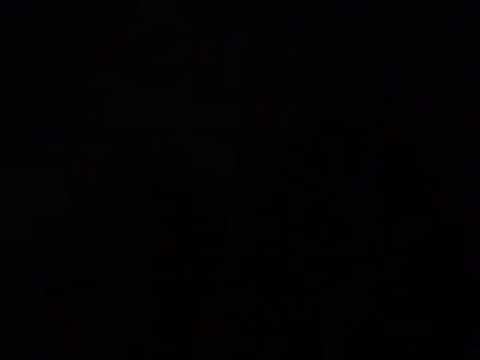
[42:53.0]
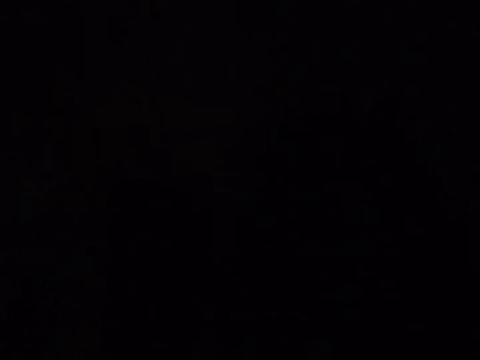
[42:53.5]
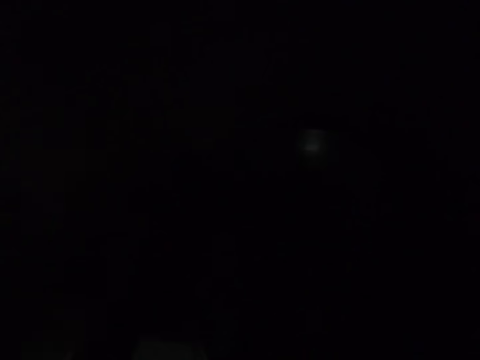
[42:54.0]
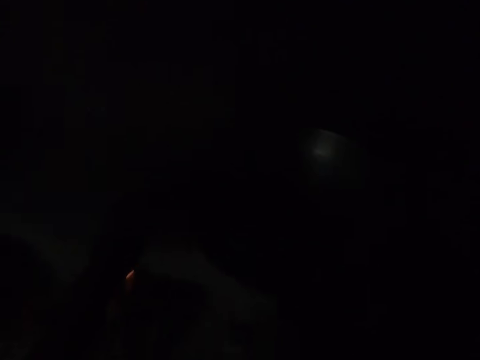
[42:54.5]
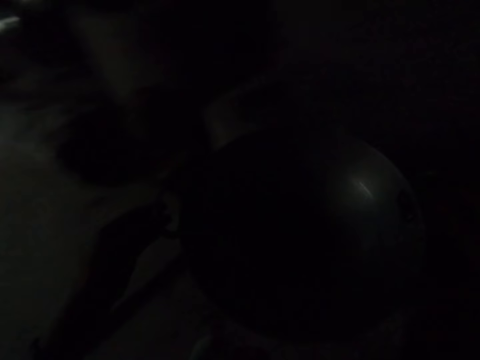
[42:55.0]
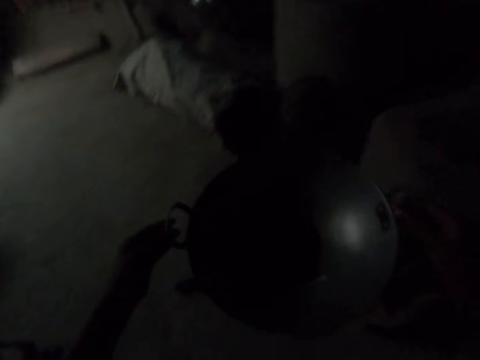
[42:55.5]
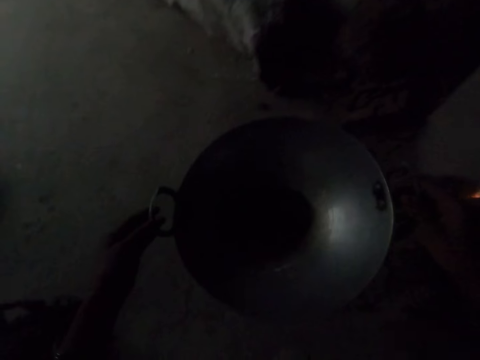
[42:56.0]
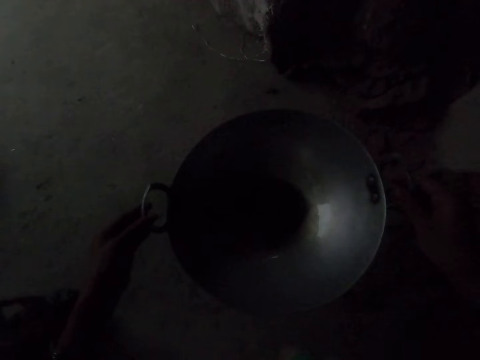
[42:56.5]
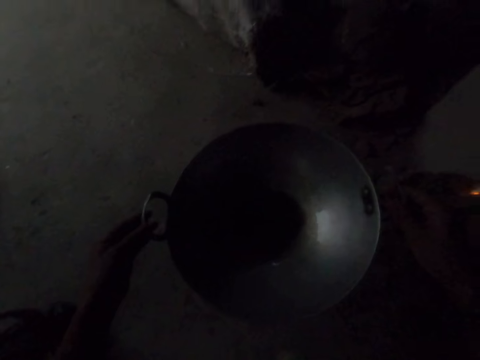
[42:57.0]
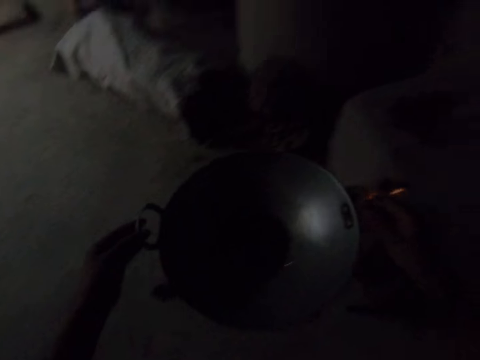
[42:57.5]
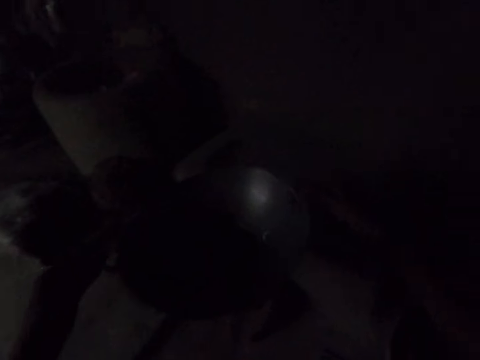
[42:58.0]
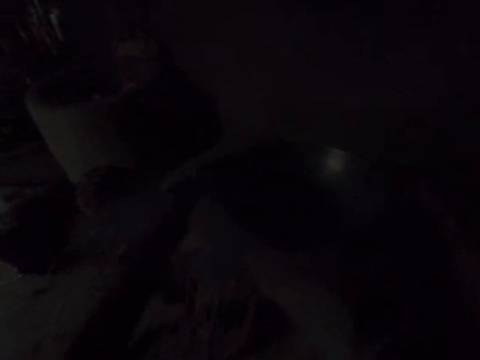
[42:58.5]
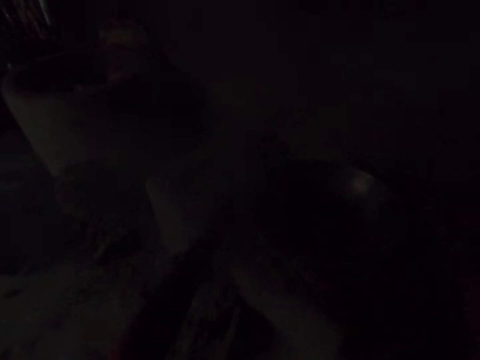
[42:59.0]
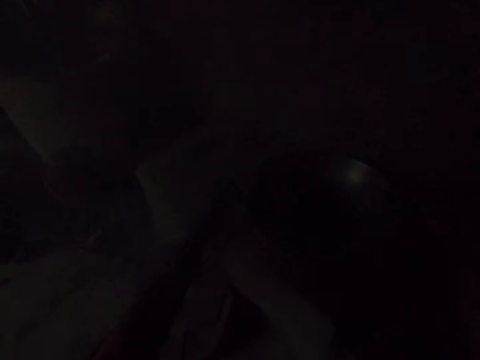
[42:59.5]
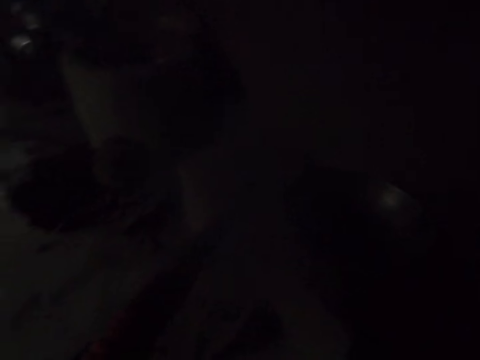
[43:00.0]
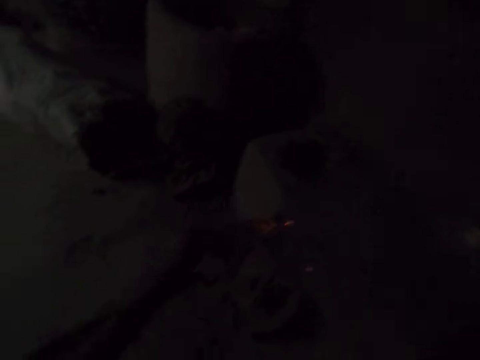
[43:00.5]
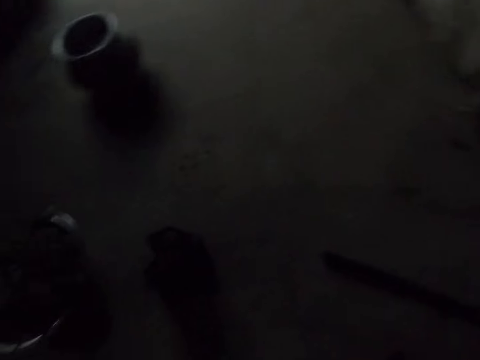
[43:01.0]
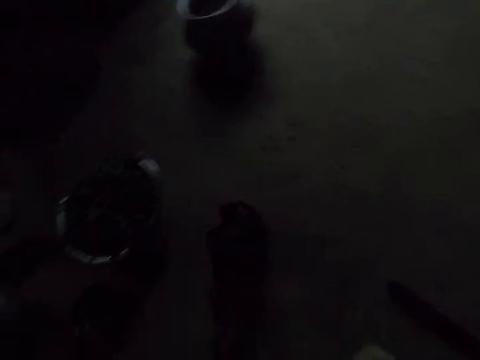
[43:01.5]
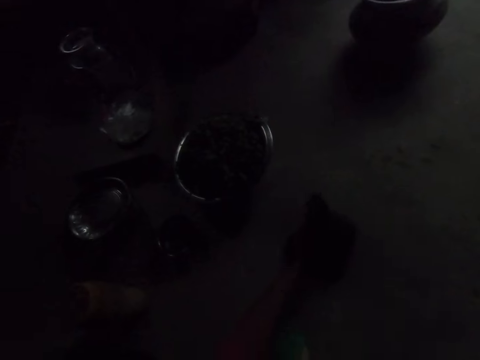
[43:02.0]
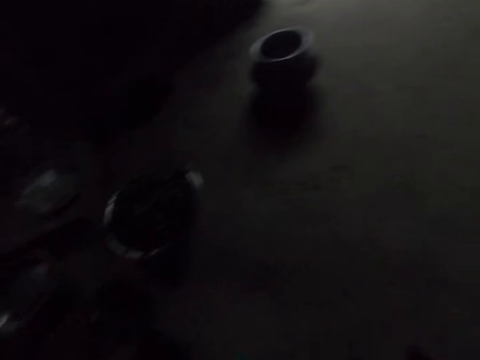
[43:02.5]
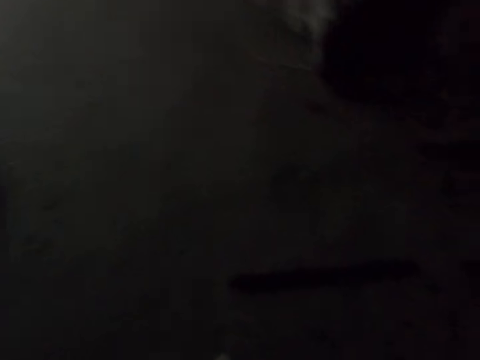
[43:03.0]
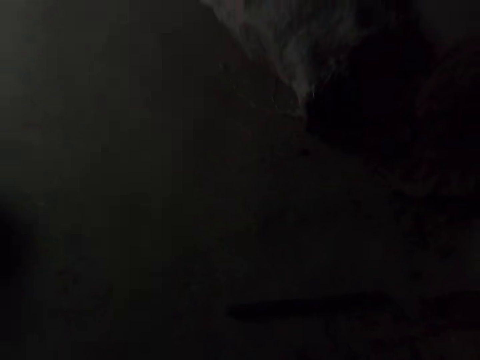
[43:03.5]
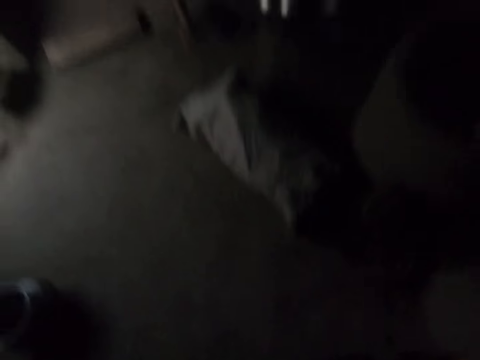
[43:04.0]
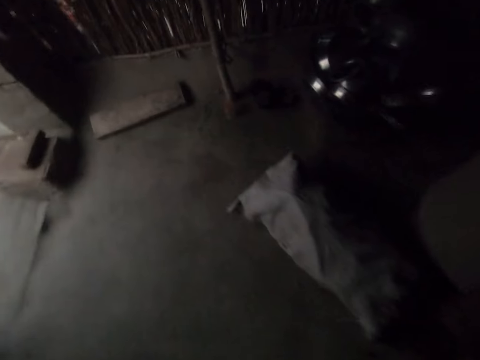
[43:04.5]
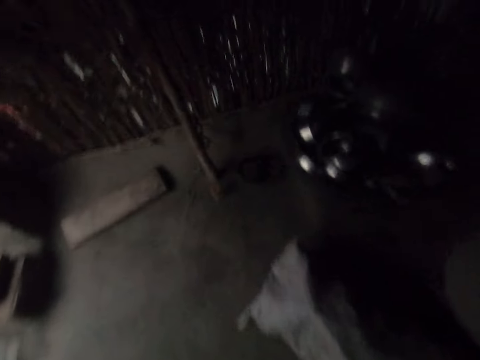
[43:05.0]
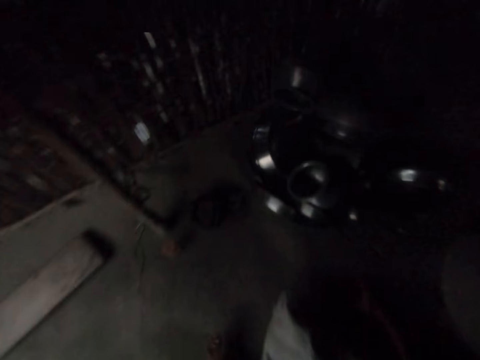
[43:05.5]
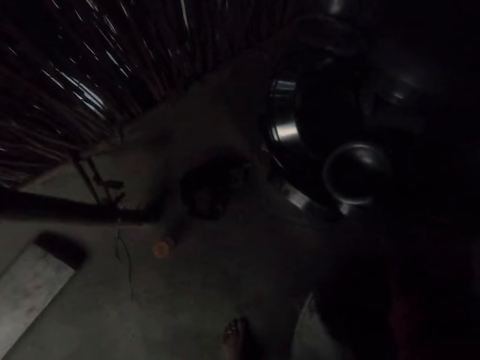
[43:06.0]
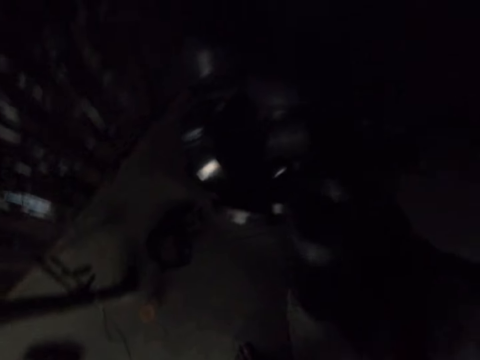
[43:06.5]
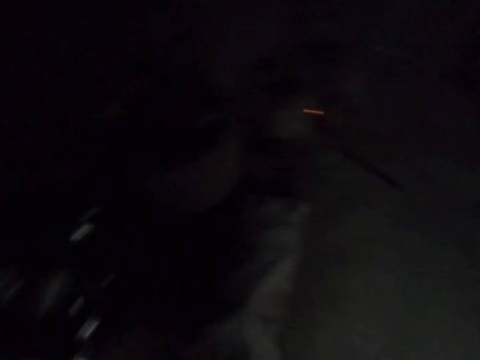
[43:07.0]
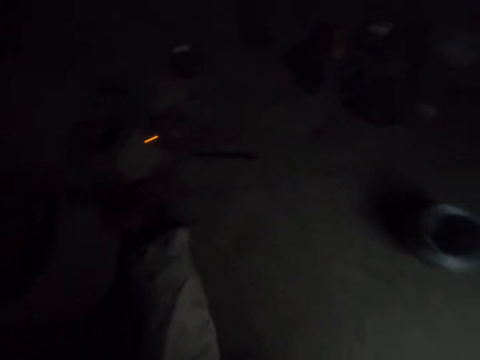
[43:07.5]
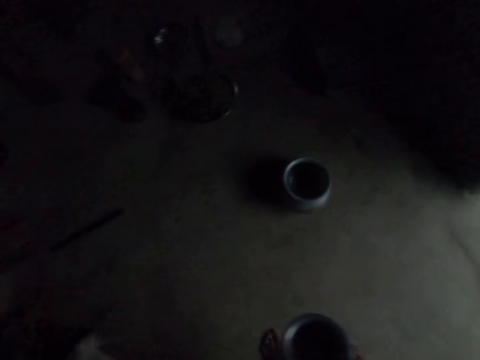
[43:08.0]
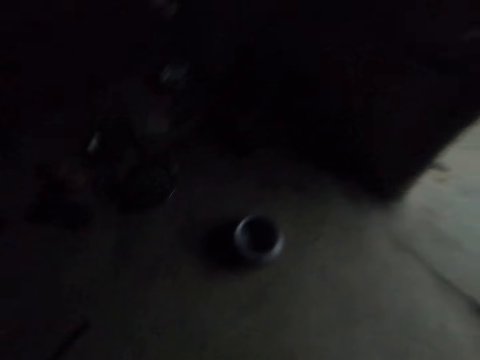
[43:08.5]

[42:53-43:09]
The camera wearer holds the frying pan with both hands. They look at the frying pan. They put the frying pan on the floor, carry the frying pan, and put the frying pan on the three stone fire place. They turn around. They look around. They pull the bag on the floor. They stand up. They walk to the utensils. They pick up a metal pot or cooking pot. They walk around the kitchen.

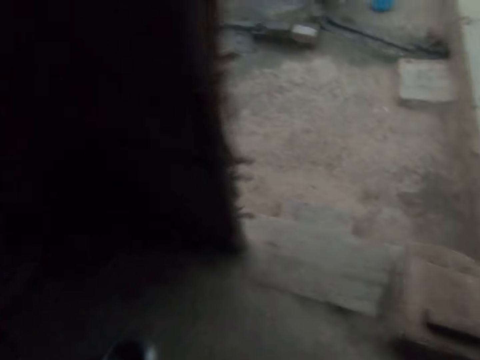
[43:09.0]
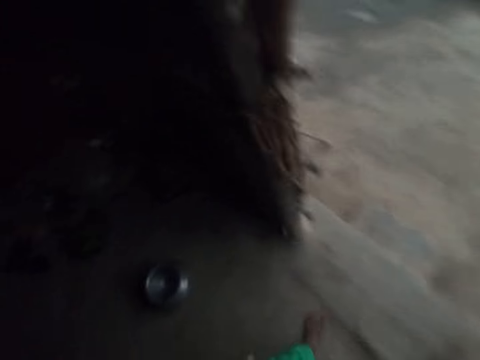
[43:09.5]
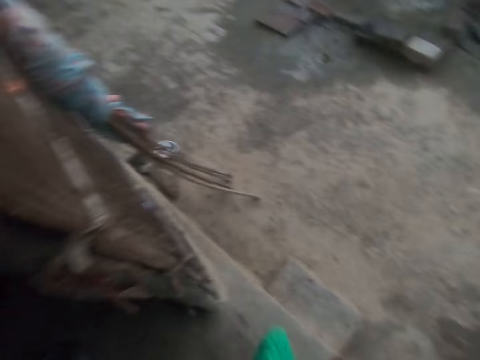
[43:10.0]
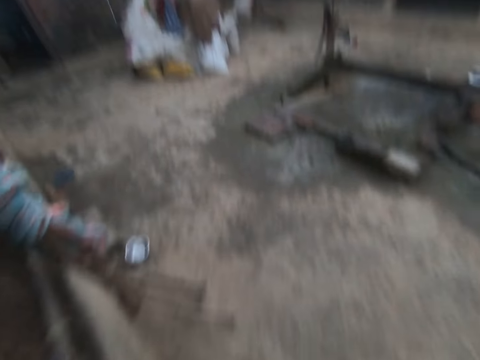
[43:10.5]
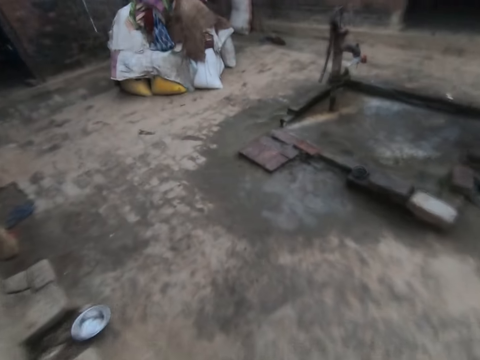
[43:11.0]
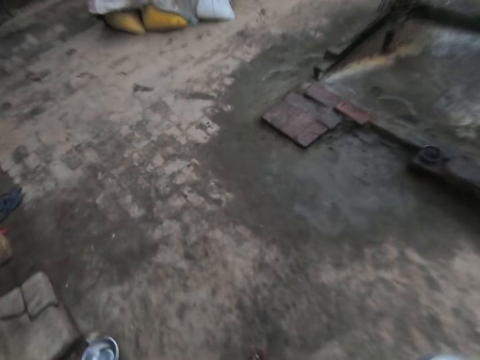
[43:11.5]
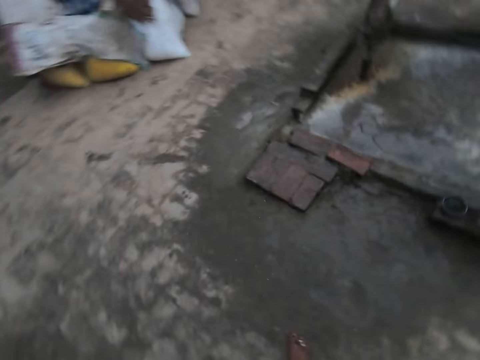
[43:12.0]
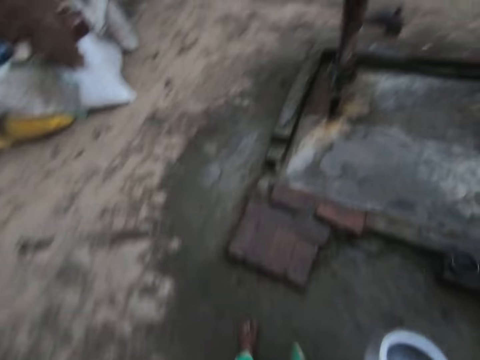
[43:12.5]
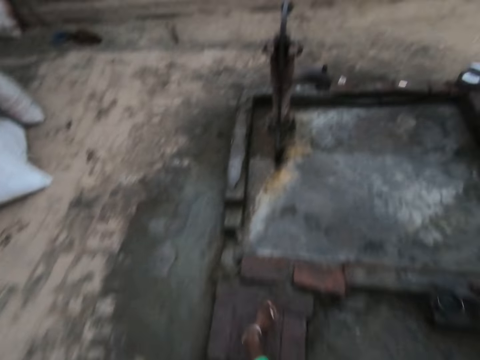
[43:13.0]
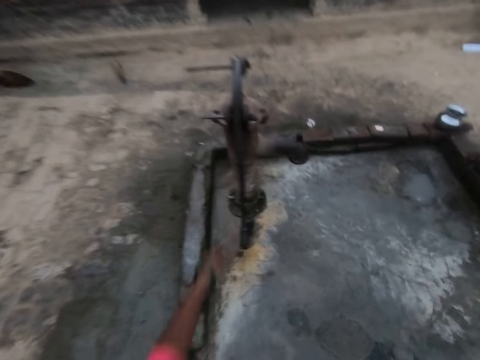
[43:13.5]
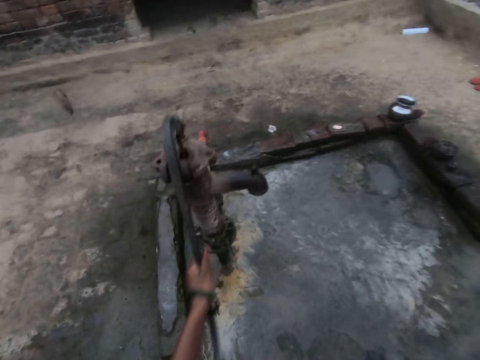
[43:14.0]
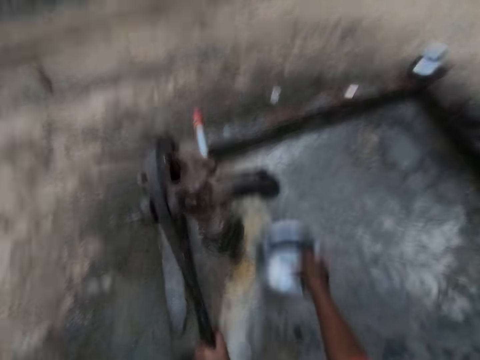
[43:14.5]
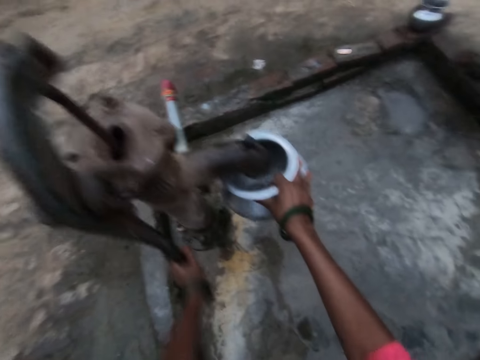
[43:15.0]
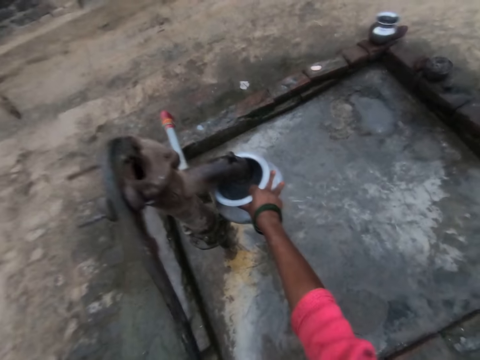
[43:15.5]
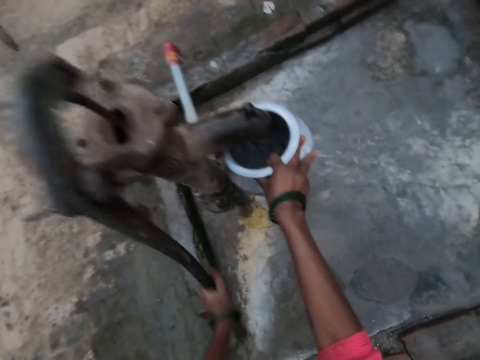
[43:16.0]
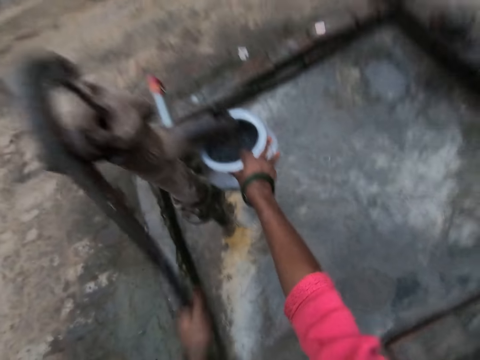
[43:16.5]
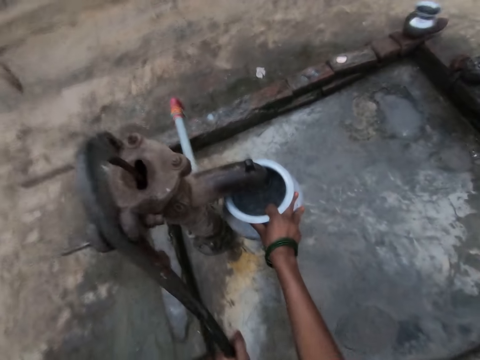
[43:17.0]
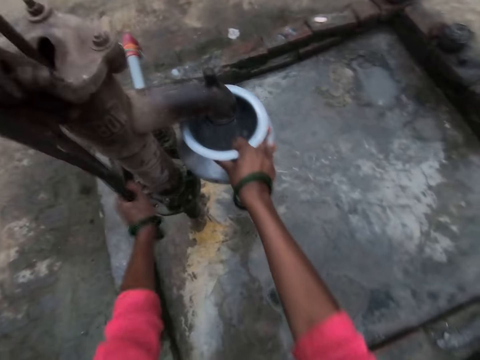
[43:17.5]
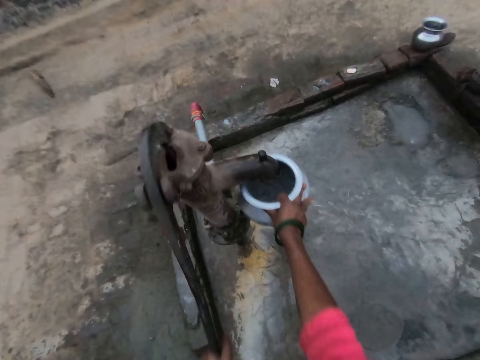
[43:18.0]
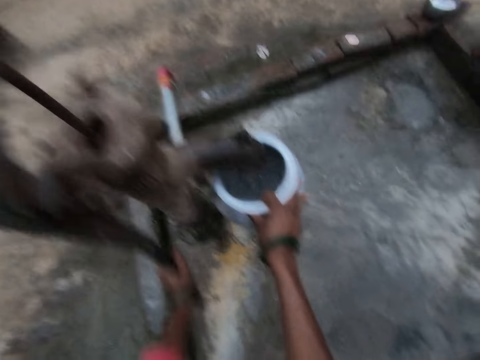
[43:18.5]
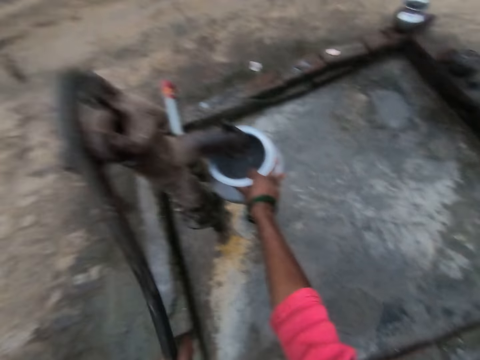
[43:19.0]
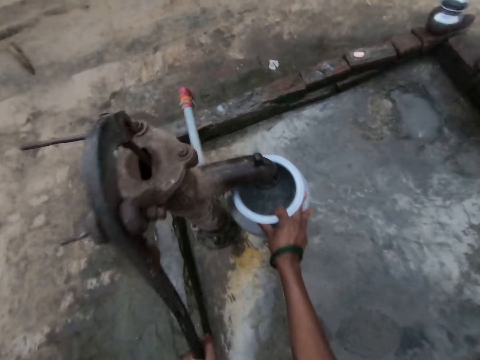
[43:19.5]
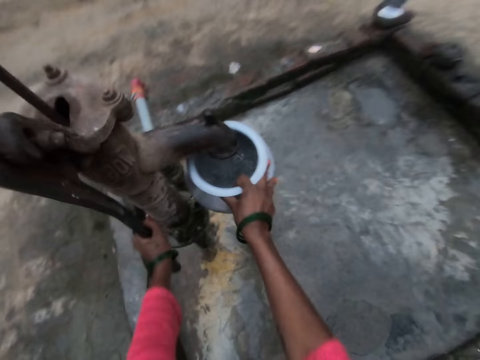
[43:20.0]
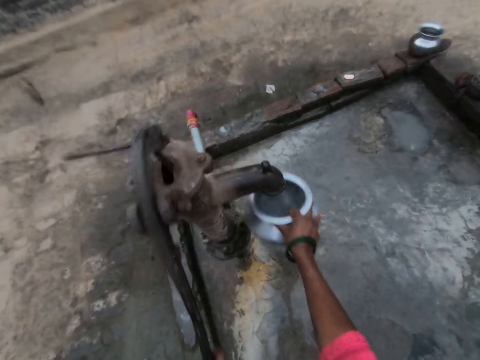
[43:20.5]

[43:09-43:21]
The camera wearer walks out of the kitchen to the well. They pull the water pump, fetch water with the metal pot, and pump water in the cooking pot with the left hand.
